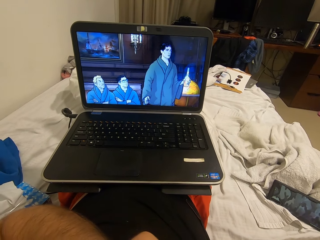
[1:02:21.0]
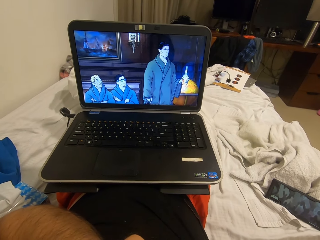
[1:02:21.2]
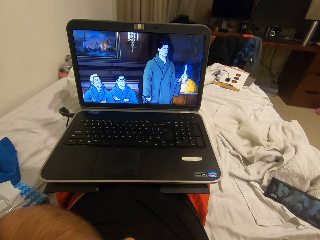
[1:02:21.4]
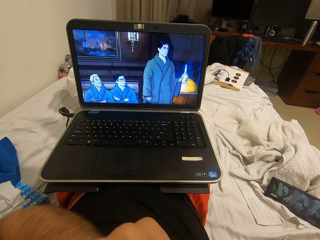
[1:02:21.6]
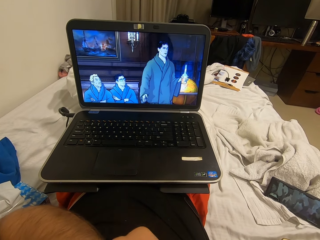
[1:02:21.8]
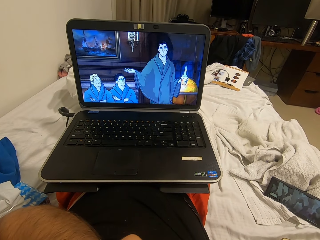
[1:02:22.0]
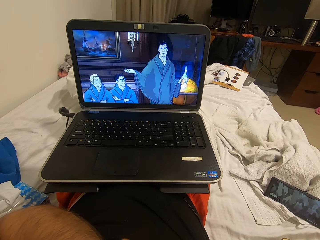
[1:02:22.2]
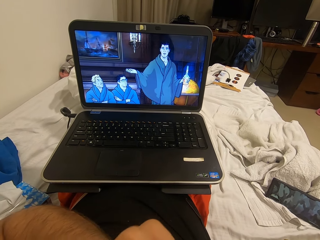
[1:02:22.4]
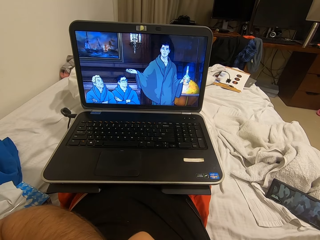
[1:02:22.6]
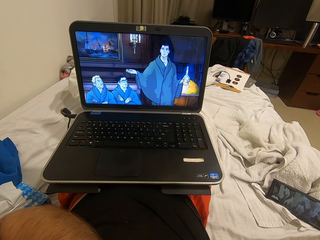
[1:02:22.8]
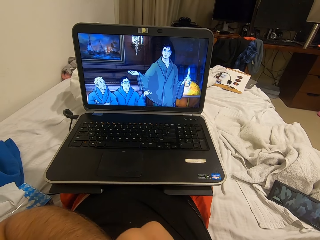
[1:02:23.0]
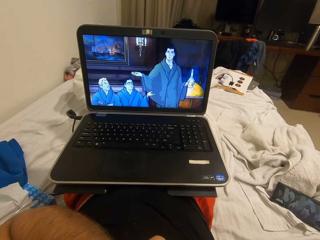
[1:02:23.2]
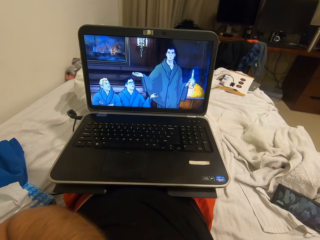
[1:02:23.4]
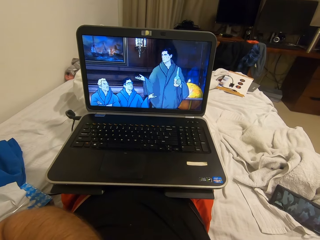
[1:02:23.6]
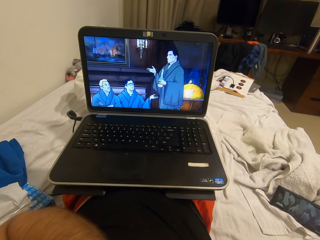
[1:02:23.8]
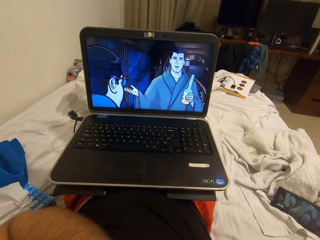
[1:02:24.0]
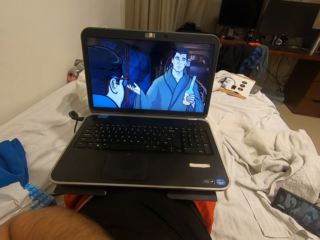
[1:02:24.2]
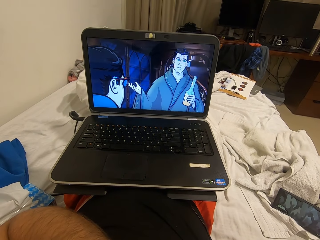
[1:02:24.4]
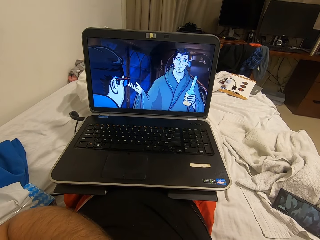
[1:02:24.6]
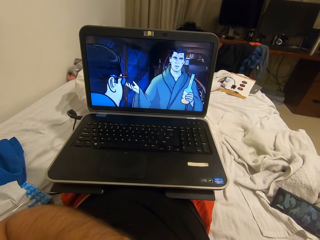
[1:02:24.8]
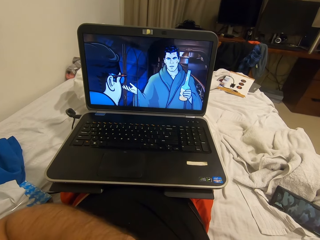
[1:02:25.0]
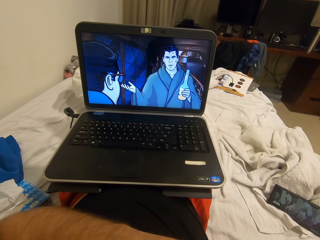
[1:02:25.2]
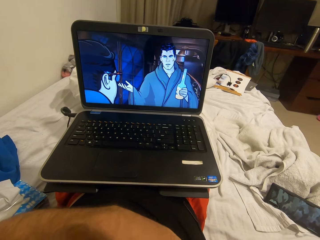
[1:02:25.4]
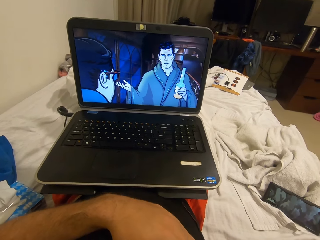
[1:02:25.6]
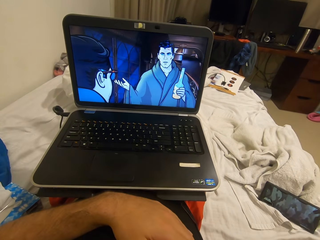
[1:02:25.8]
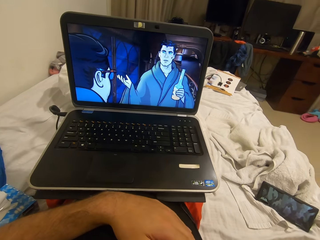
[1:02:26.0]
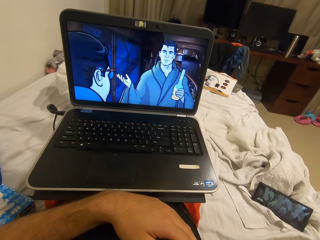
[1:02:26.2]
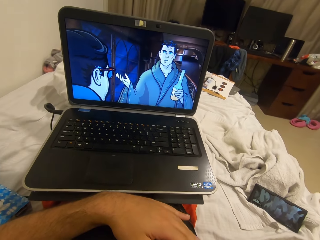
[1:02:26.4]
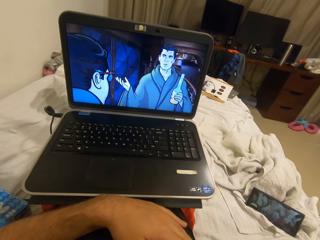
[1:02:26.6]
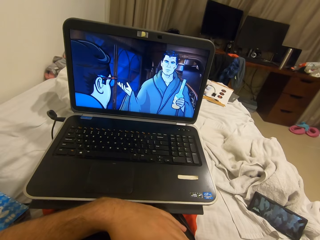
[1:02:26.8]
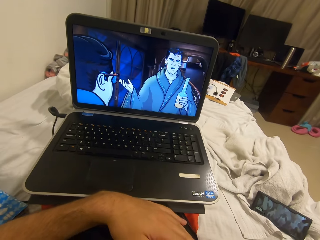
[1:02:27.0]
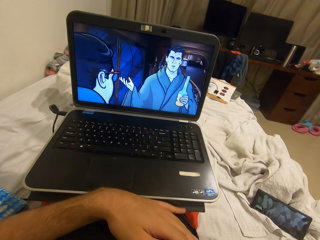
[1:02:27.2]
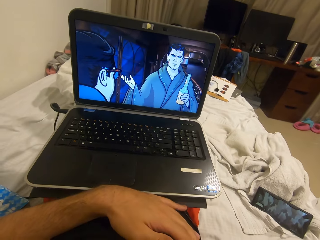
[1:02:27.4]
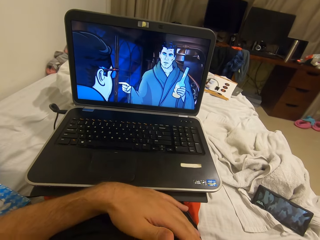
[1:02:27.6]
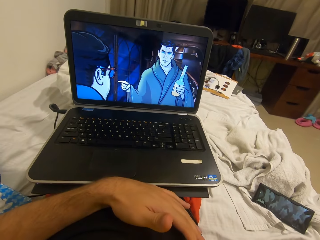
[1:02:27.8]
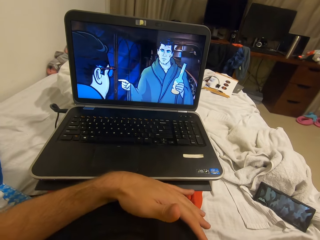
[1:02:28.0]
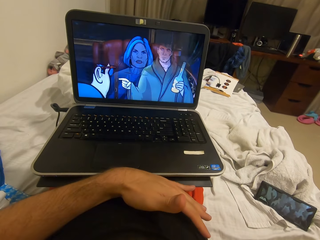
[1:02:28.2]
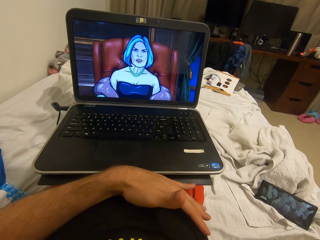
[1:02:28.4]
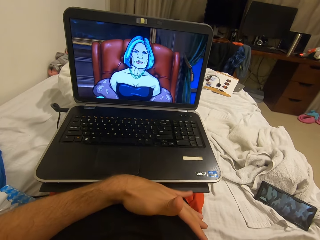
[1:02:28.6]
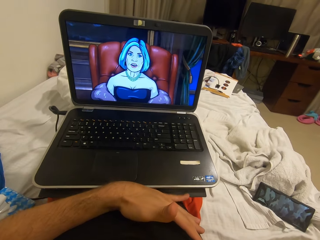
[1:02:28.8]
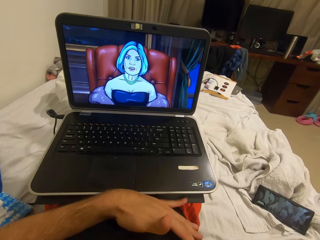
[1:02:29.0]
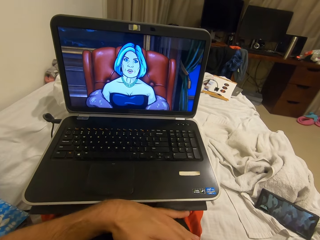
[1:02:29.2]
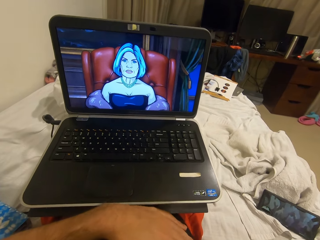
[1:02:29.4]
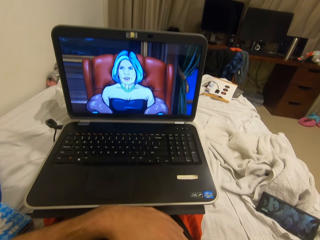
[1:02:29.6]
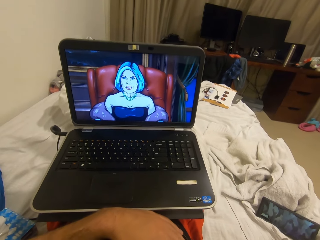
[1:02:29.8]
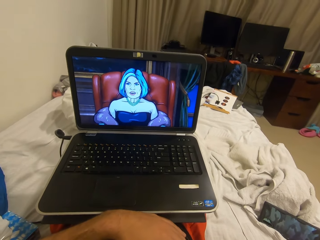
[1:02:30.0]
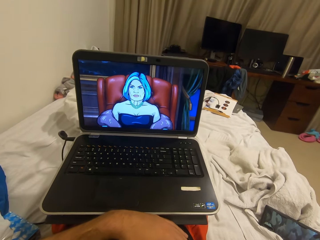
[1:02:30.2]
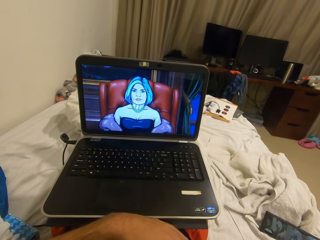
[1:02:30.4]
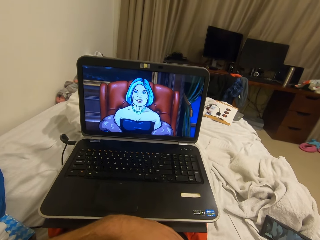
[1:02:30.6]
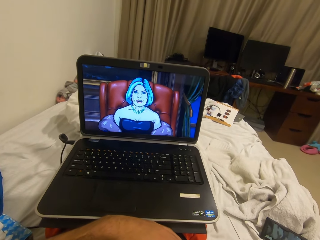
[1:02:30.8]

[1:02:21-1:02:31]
The camera wearer lowers his left hand. He rests his hand on the waist.

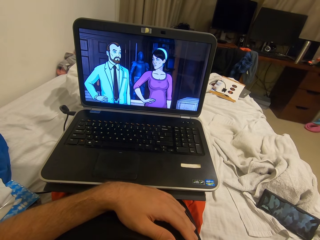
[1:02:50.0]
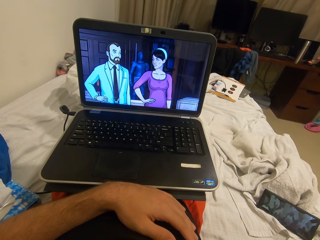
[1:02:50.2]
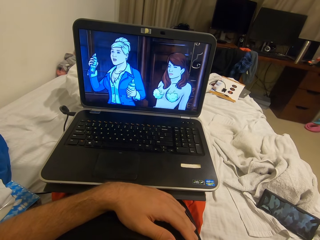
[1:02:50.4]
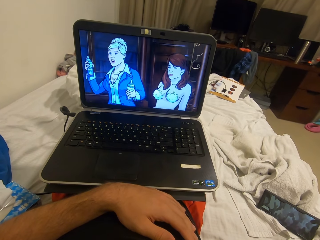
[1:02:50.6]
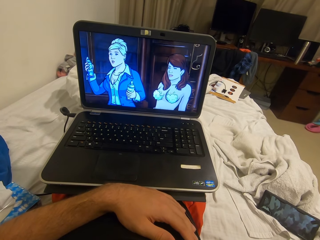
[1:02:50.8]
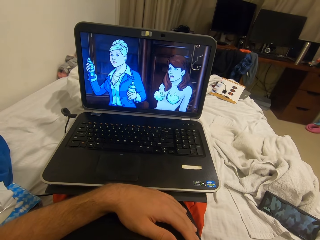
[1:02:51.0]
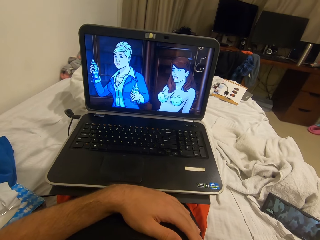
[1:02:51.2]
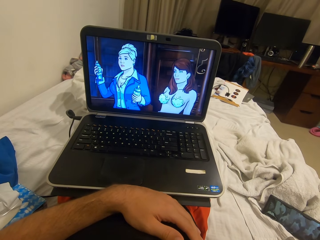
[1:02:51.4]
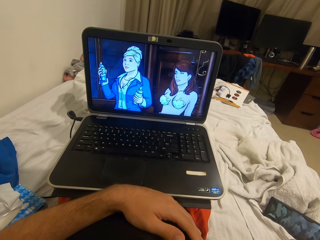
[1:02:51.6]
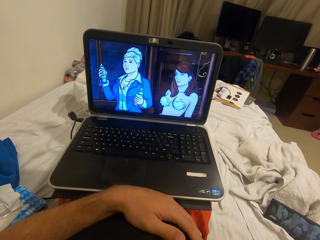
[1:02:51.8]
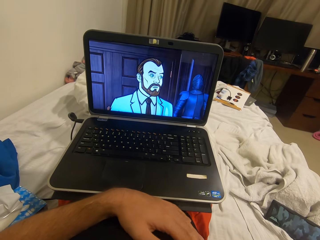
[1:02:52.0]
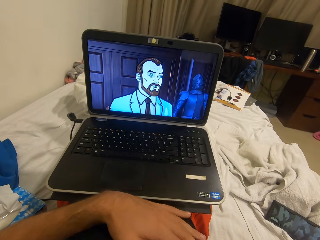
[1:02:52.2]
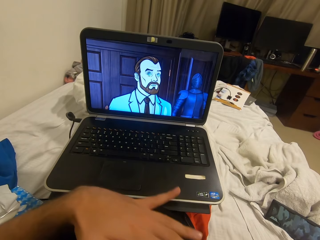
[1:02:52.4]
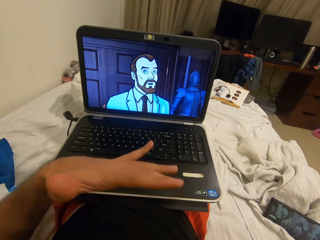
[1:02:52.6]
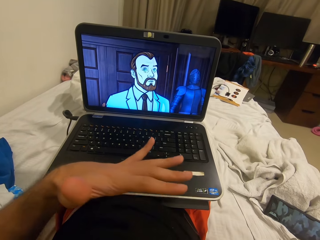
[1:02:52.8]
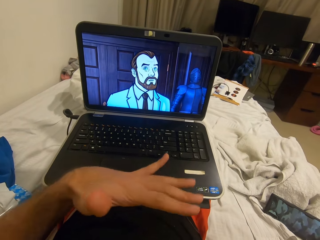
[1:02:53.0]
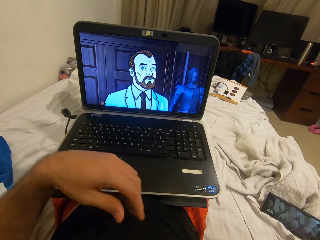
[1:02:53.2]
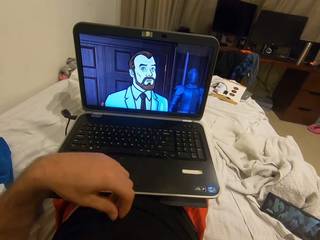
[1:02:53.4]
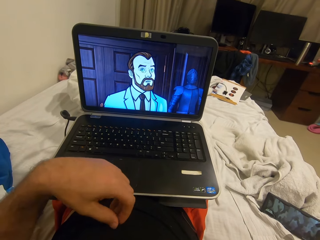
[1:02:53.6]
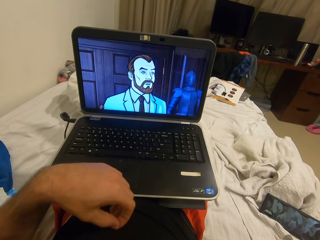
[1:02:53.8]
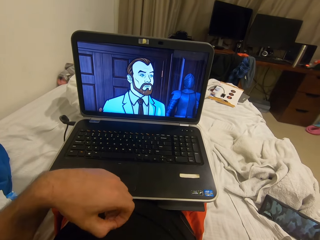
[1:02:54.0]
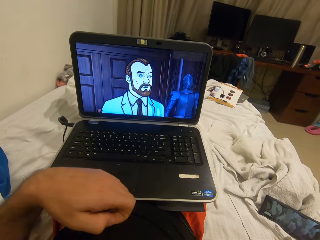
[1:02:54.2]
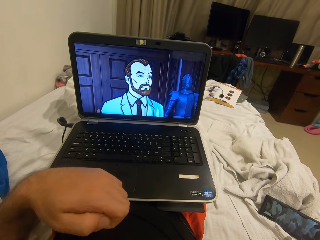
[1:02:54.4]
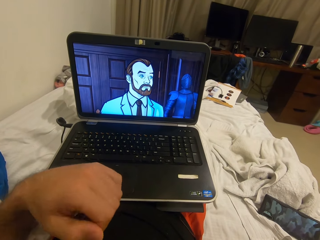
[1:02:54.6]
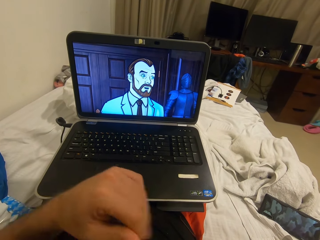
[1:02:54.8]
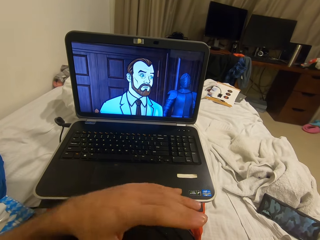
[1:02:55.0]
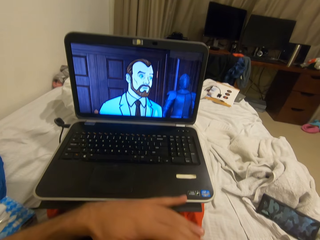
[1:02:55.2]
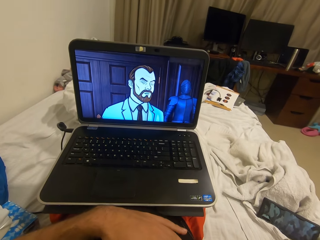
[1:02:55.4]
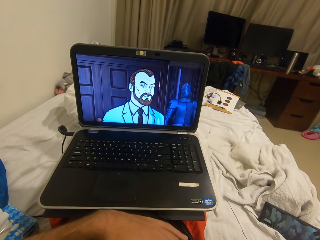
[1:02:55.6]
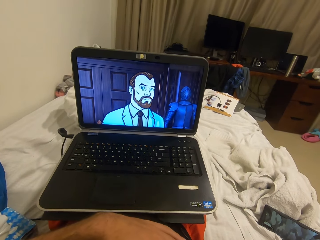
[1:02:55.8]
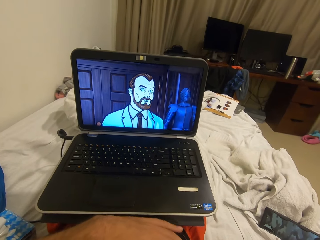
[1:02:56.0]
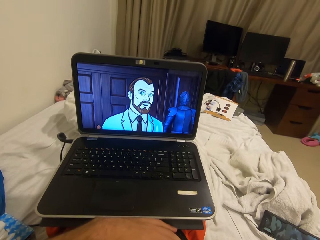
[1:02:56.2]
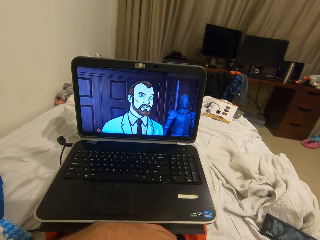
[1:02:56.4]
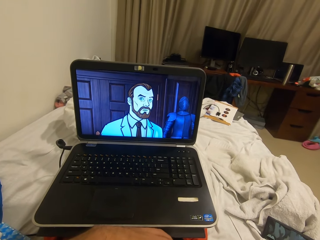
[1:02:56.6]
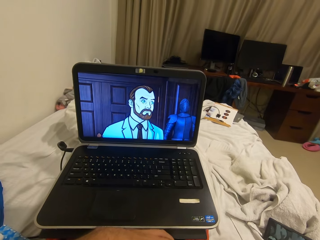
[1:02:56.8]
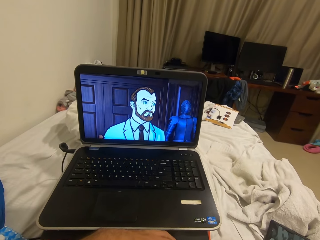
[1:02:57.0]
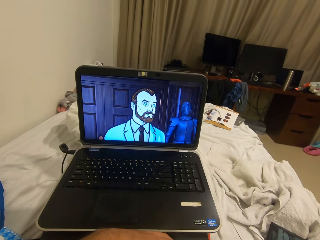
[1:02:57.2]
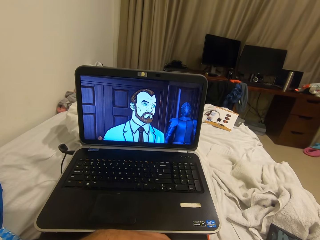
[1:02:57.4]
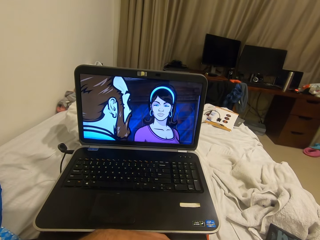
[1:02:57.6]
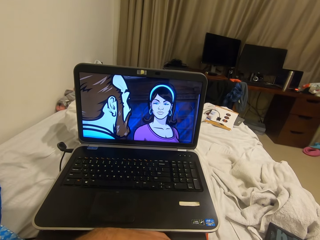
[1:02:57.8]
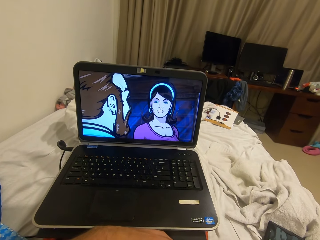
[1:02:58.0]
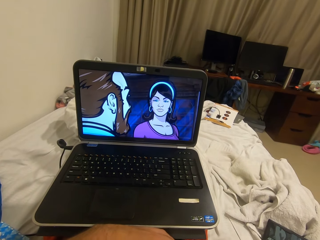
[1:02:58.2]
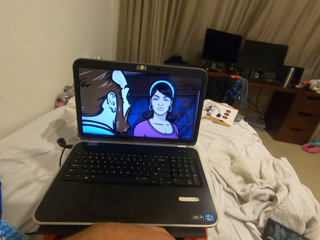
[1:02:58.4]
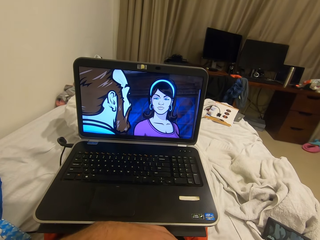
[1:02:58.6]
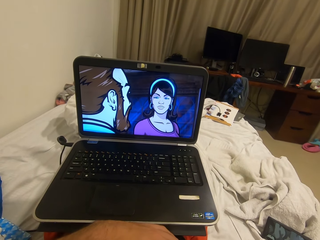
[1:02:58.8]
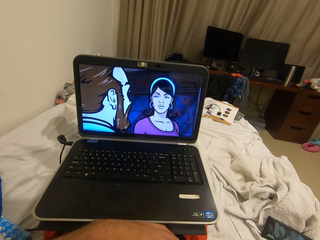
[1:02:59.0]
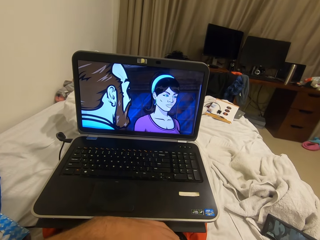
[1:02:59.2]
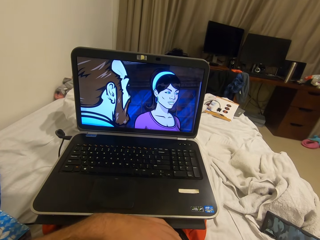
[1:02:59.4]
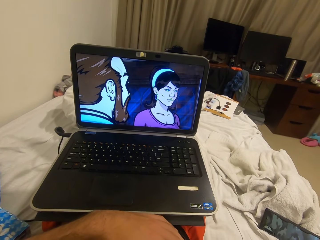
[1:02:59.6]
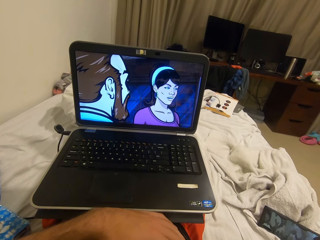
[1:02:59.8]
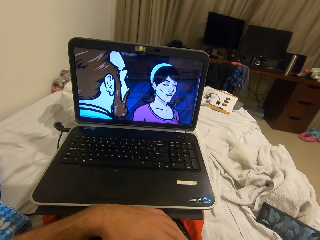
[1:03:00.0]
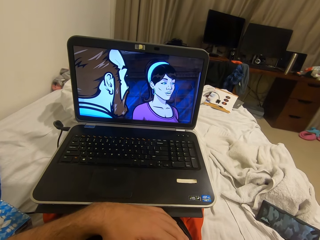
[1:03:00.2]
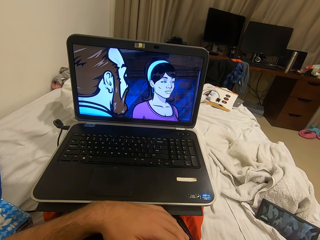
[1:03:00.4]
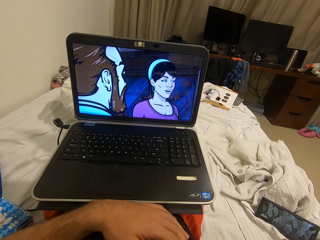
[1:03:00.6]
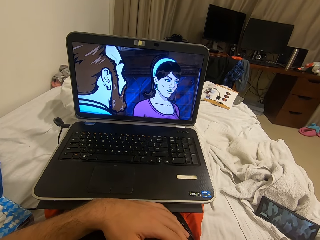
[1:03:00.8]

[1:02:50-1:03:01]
The camera wearer lowers his left hand slightly. He raises his hand. He picks something and throws something. He rests his left hand on his stomach.
